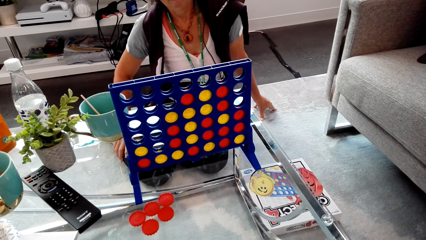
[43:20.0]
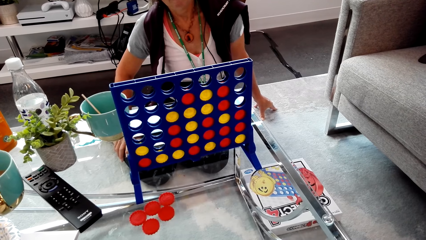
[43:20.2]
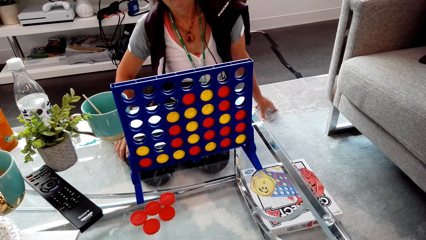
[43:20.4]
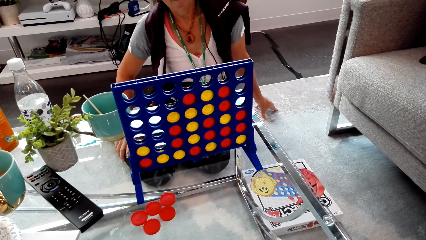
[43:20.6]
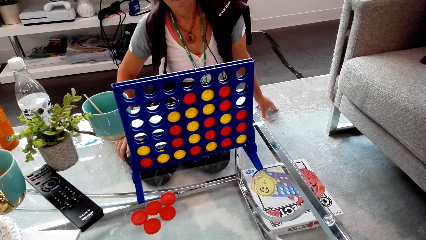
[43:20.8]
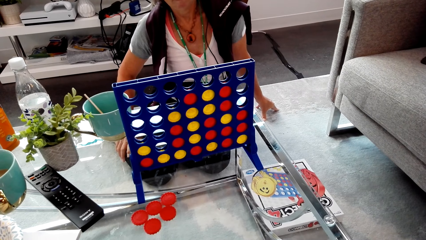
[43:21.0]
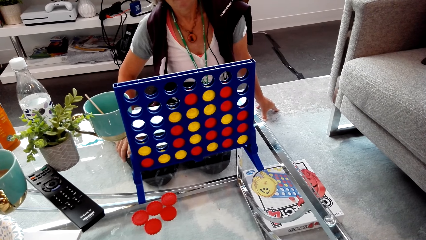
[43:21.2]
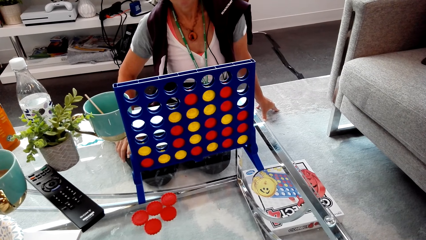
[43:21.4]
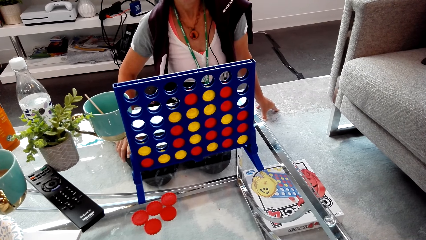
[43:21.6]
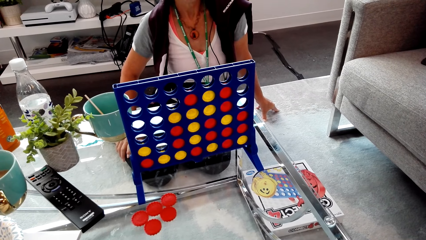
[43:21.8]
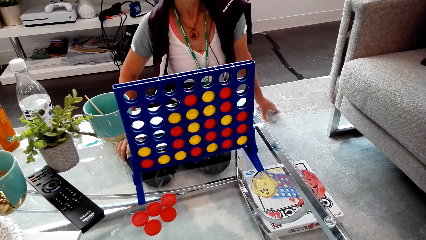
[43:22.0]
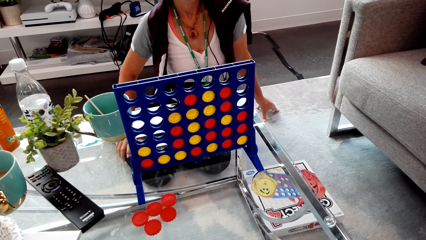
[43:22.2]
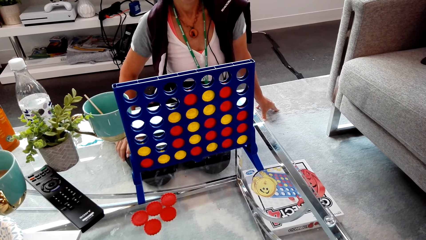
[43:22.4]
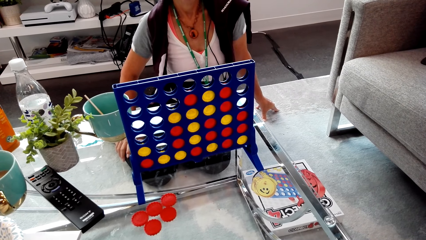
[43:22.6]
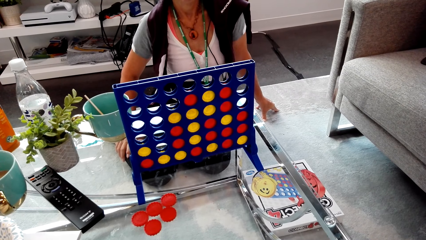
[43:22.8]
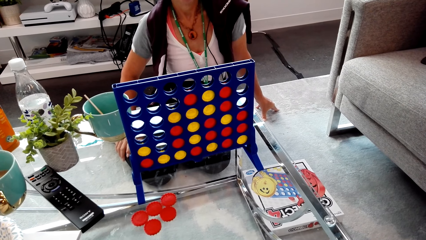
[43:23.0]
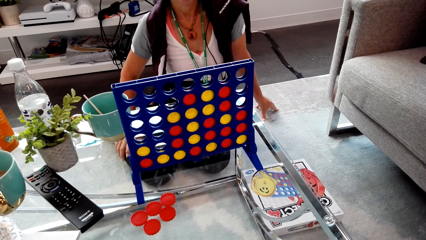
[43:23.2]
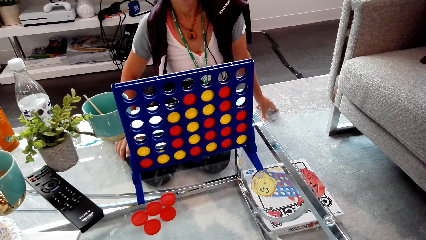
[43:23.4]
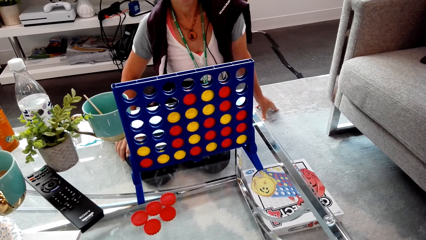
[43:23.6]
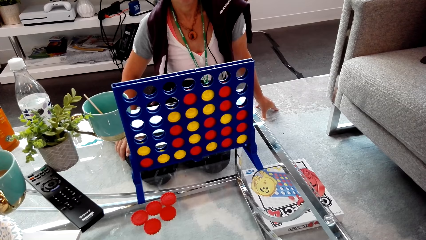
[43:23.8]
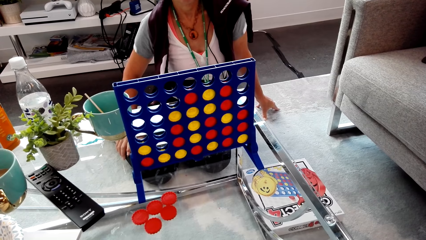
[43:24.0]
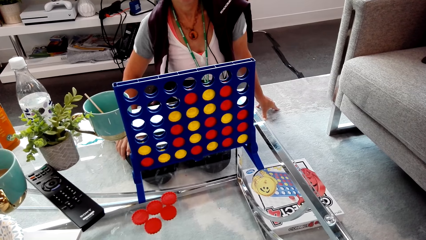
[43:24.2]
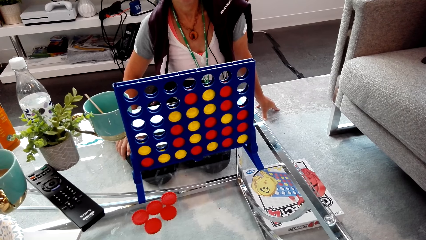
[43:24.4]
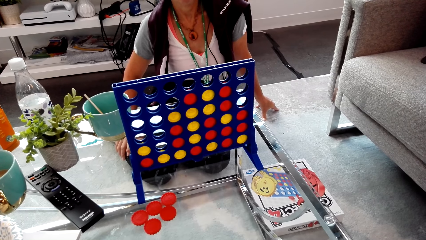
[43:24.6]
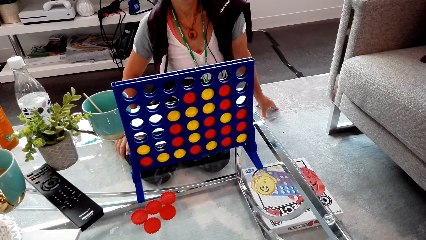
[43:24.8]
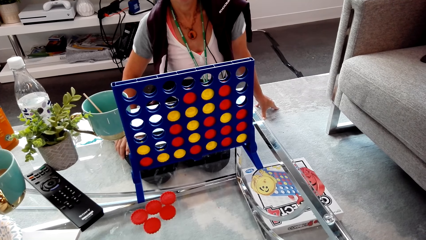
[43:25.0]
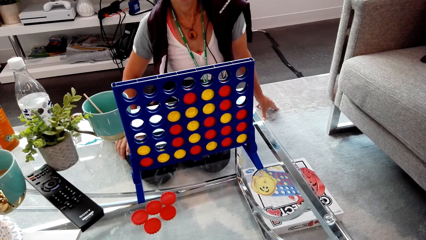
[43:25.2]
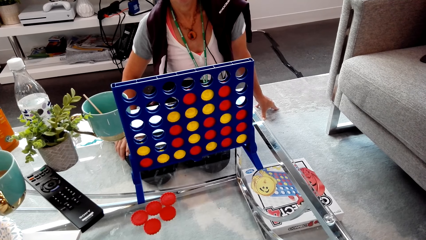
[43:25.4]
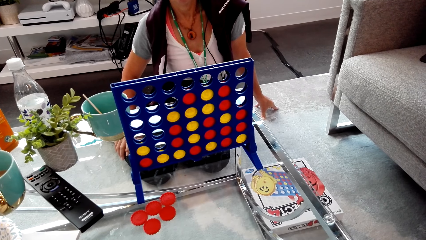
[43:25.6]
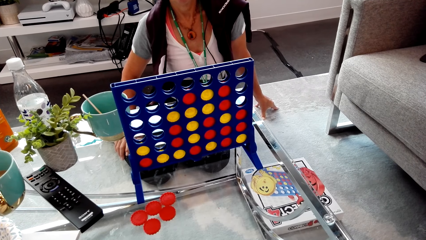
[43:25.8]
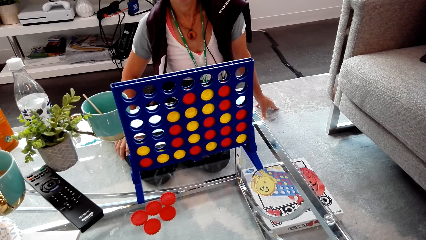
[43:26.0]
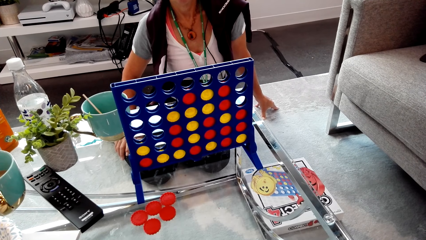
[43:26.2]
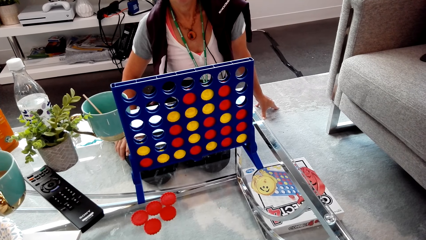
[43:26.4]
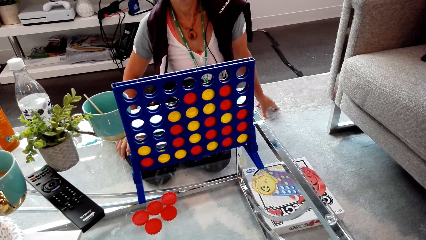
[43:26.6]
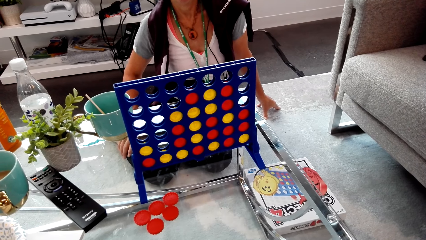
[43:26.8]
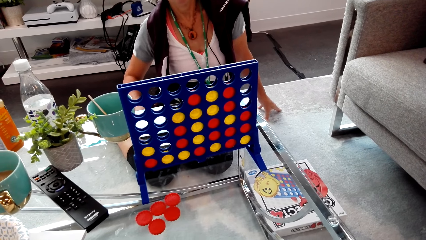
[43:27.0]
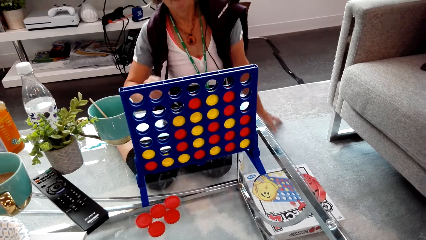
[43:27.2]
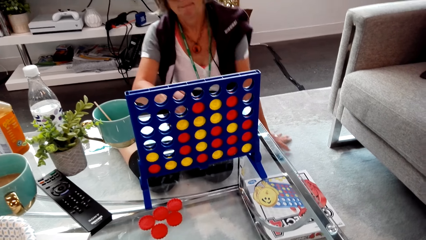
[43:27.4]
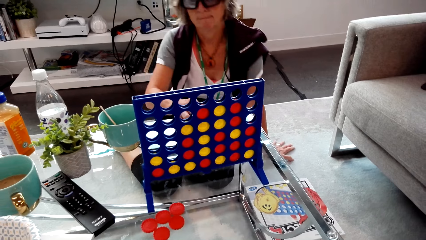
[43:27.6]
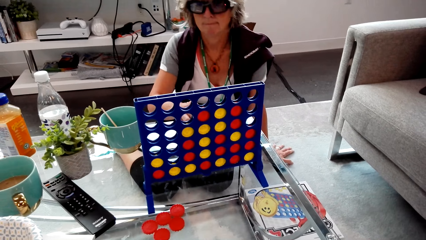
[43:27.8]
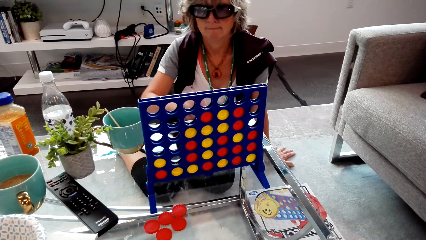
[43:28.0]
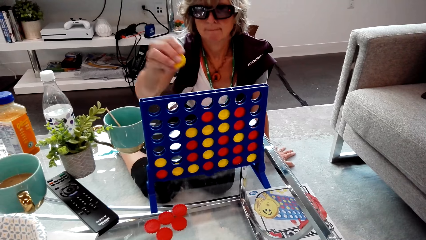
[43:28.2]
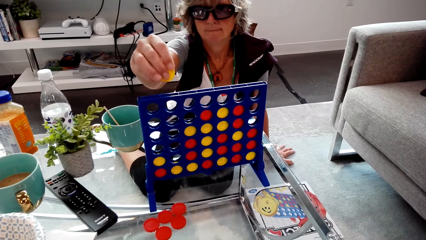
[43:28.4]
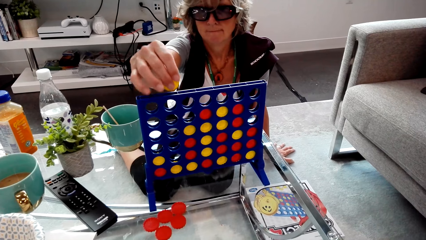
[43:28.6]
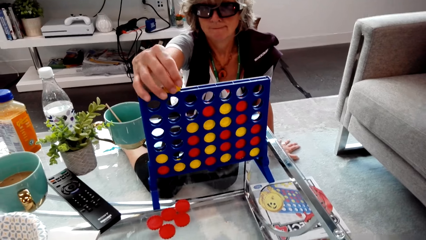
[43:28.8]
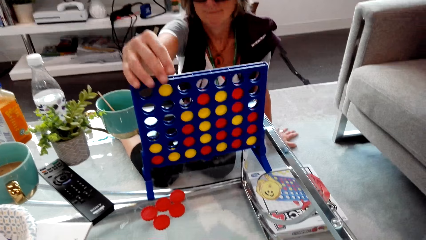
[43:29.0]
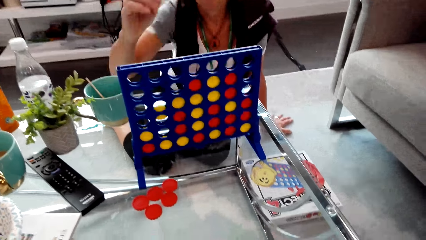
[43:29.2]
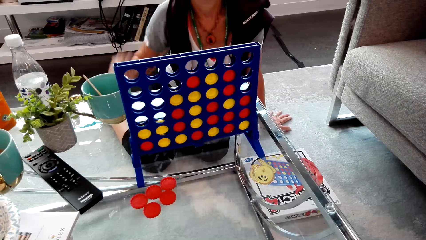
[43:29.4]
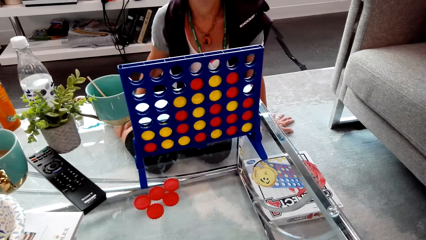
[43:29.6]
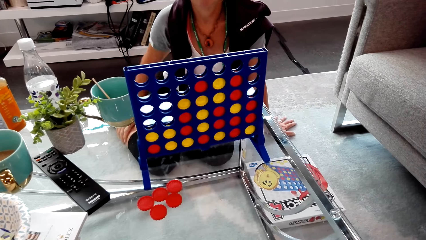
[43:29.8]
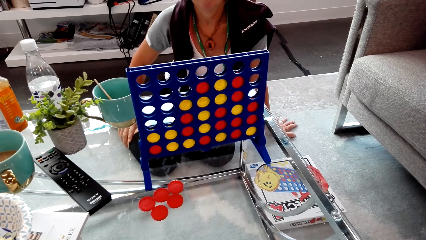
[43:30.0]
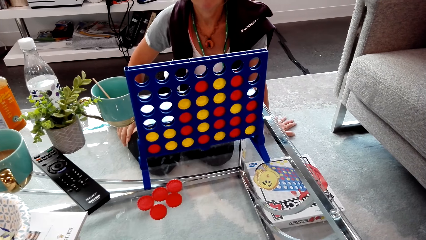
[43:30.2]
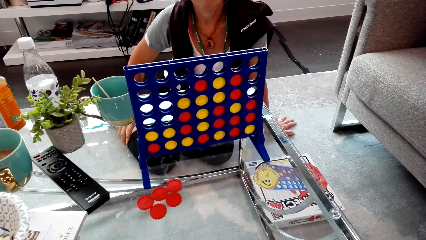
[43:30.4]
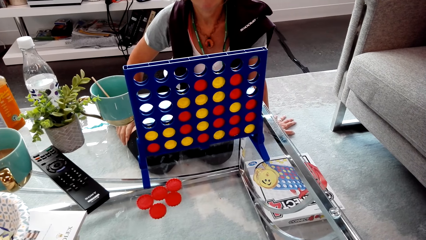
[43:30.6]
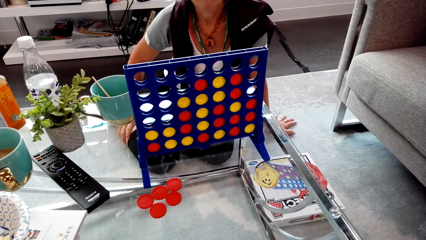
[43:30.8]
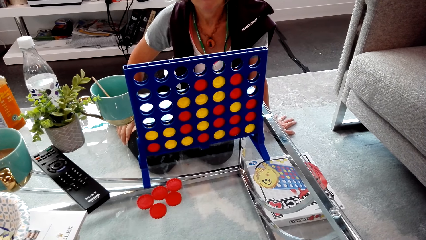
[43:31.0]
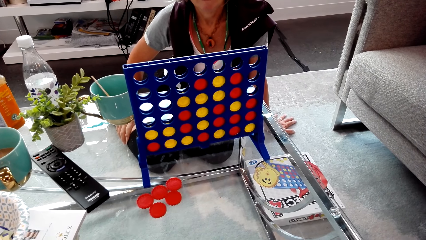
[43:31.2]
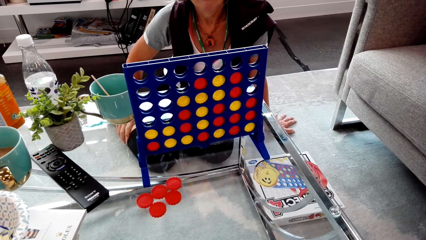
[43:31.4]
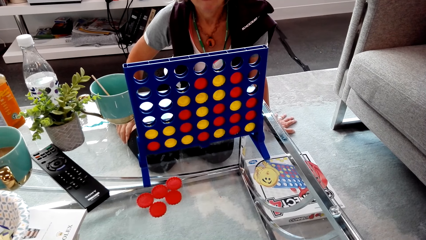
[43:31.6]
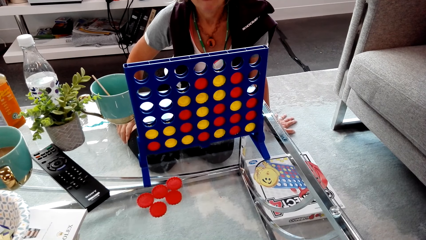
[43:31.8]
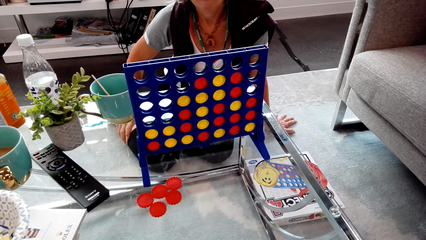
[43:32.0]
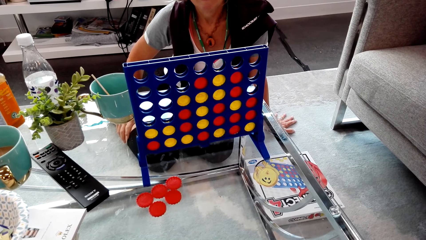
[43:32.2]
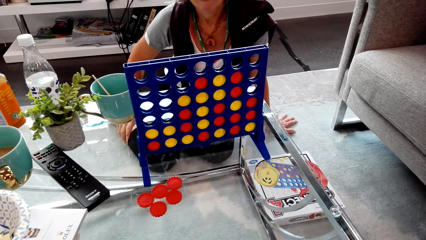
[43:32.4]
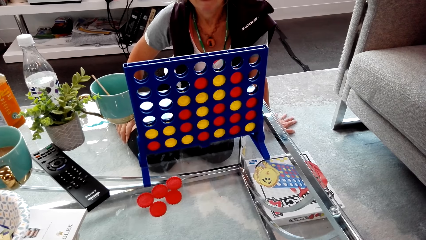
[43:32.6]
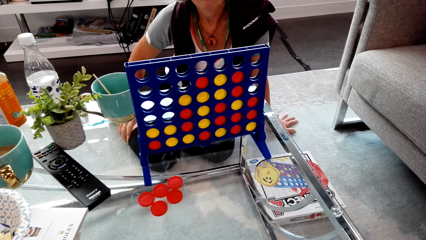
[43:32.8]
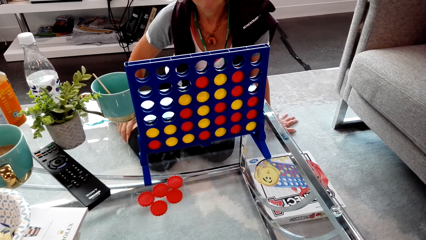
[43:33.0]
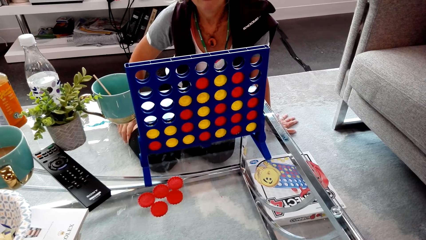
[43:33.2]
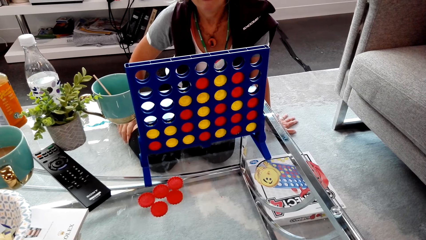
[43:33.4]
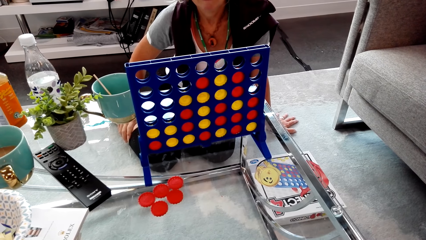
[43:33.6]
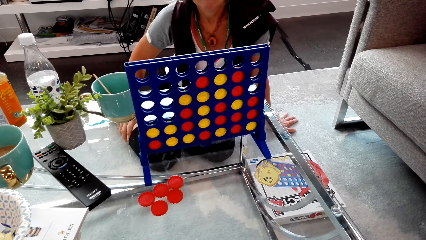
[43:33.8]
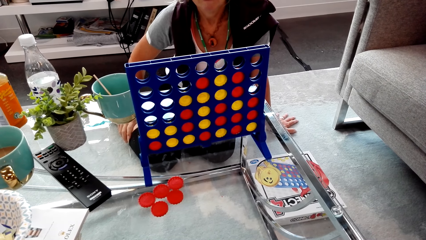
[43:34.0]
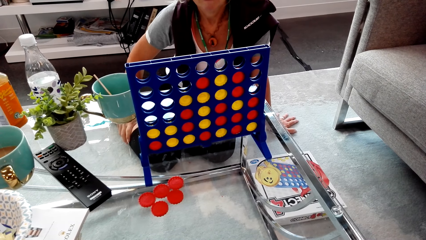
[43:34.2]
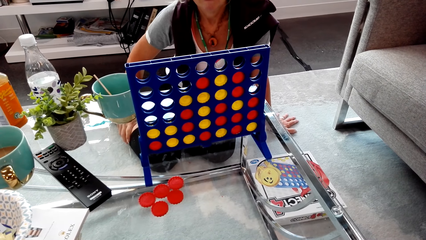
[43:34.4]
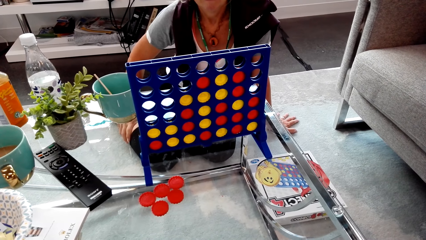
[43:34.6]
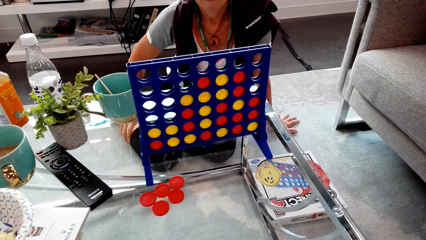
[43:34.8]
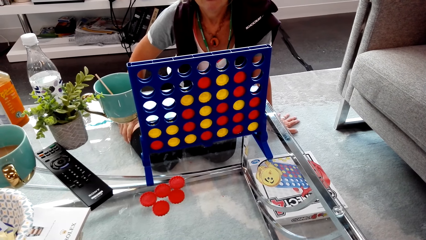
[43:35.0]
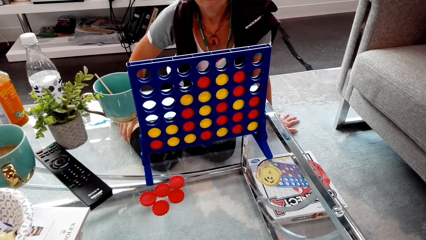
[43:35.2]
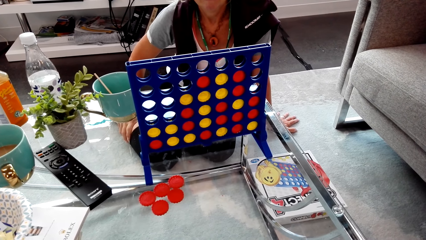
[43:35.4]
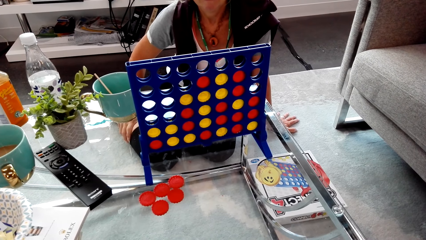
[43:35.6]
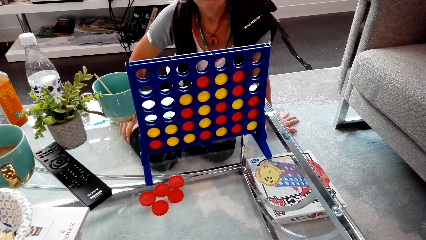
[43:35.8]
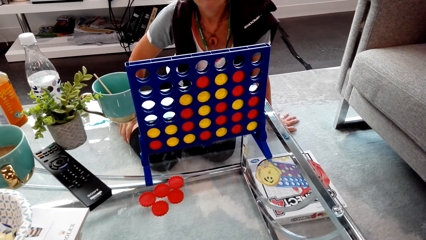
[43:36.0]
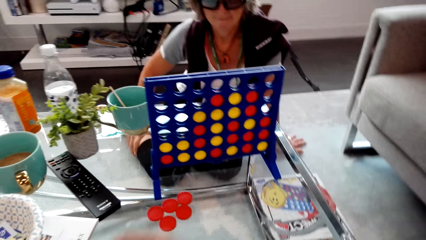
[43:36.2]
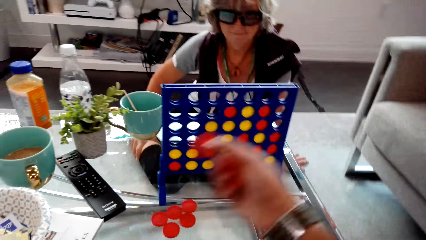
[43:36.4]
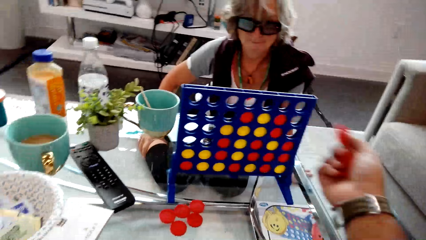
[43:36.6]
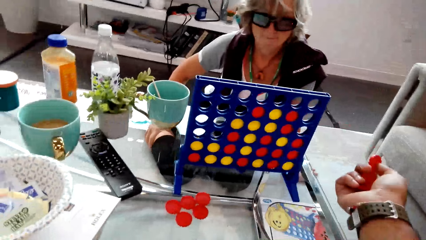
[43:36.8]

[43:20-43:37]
The lady puts the chip in the connect four. The camera wearer looks at the lady.
